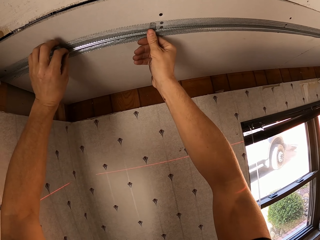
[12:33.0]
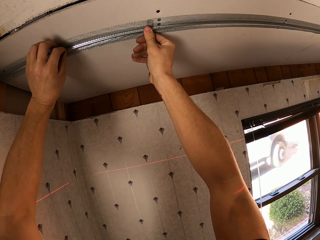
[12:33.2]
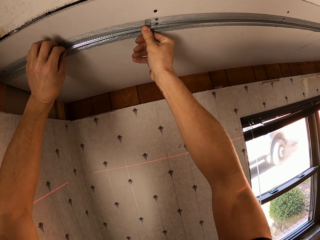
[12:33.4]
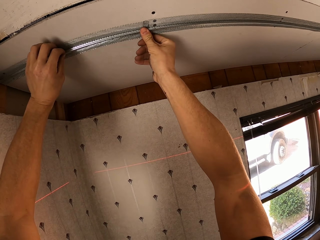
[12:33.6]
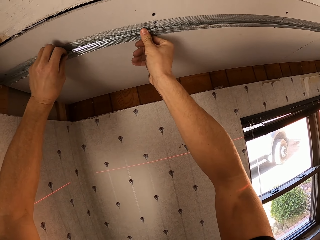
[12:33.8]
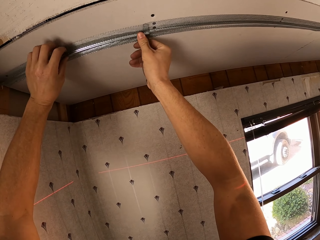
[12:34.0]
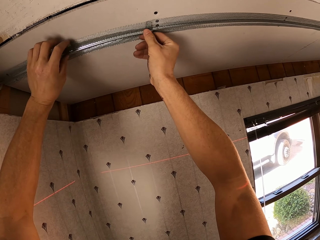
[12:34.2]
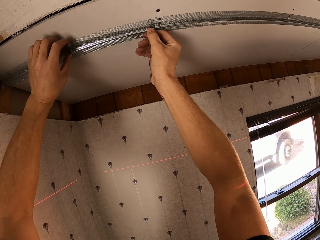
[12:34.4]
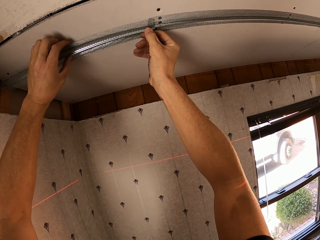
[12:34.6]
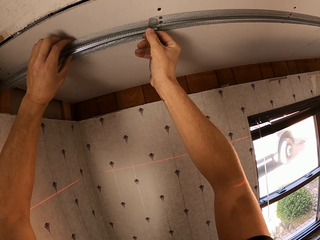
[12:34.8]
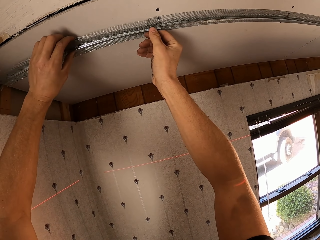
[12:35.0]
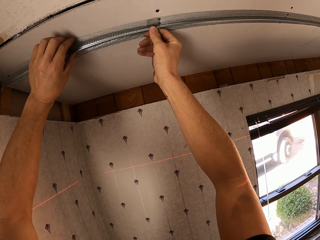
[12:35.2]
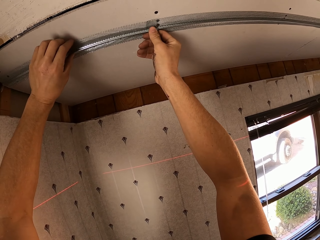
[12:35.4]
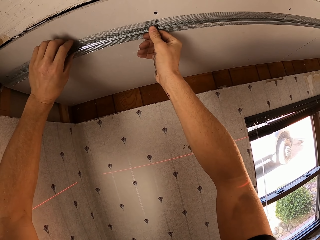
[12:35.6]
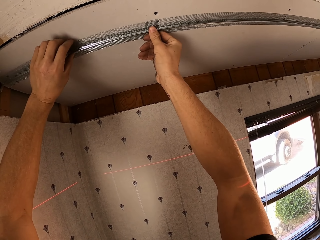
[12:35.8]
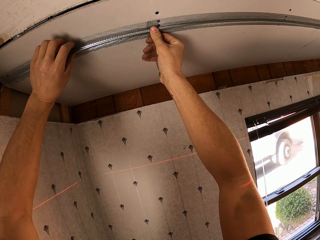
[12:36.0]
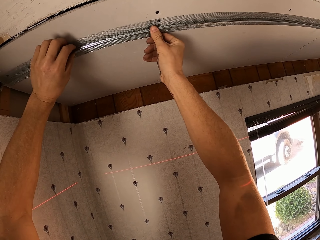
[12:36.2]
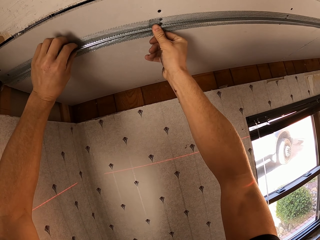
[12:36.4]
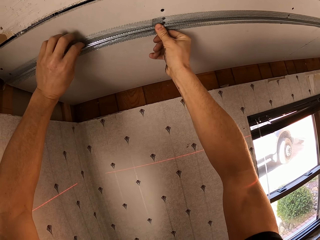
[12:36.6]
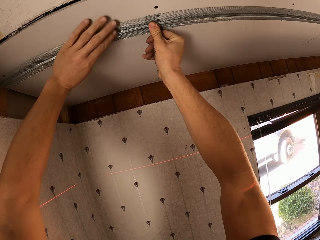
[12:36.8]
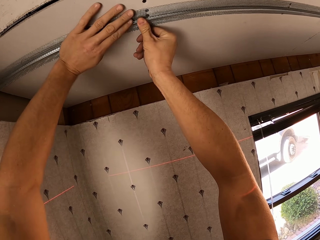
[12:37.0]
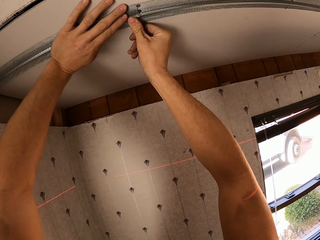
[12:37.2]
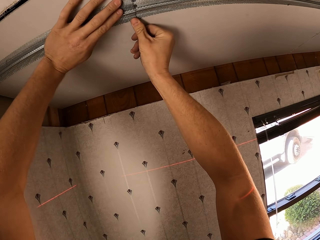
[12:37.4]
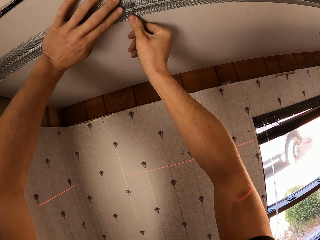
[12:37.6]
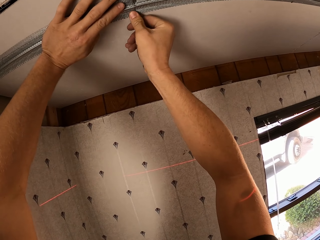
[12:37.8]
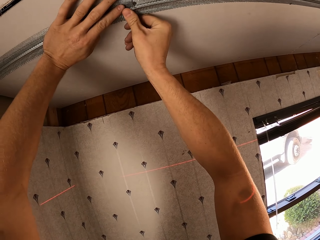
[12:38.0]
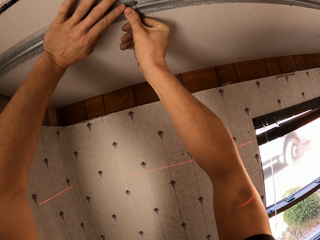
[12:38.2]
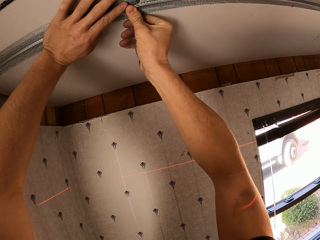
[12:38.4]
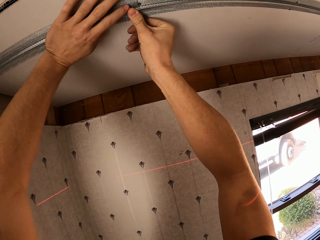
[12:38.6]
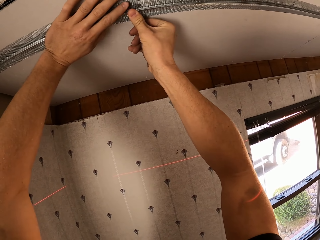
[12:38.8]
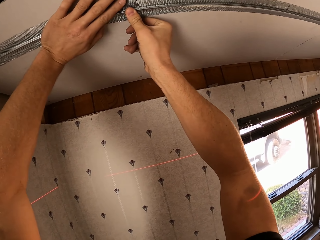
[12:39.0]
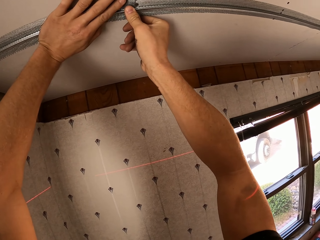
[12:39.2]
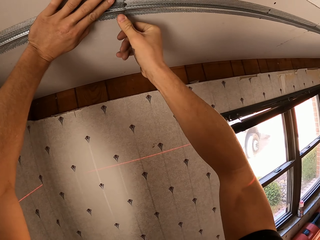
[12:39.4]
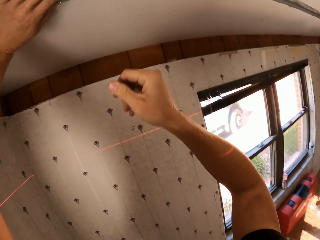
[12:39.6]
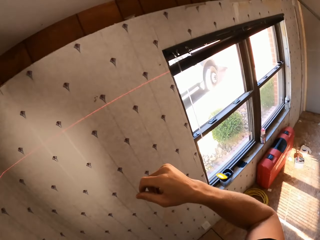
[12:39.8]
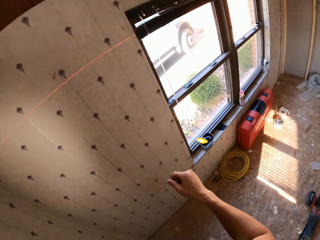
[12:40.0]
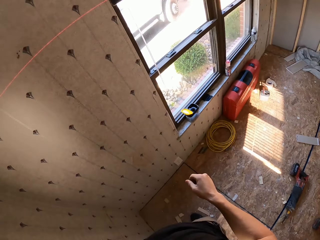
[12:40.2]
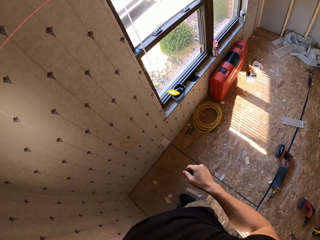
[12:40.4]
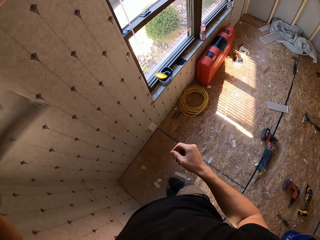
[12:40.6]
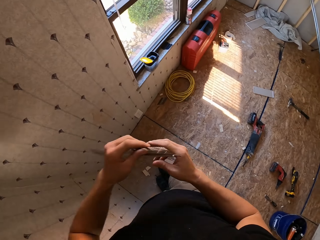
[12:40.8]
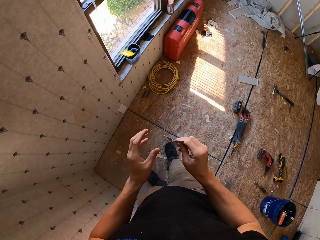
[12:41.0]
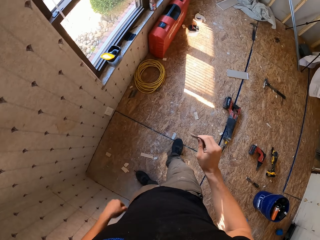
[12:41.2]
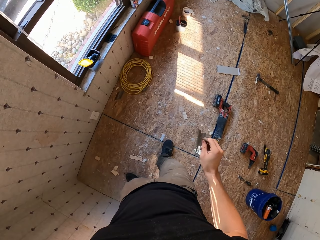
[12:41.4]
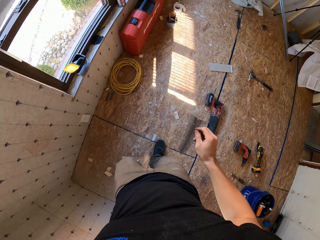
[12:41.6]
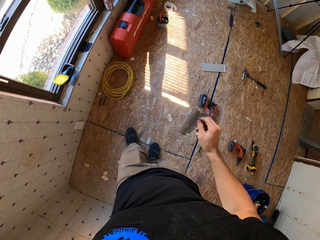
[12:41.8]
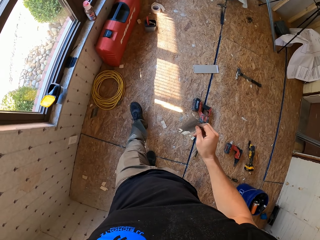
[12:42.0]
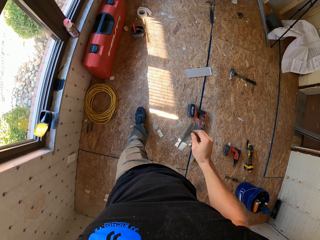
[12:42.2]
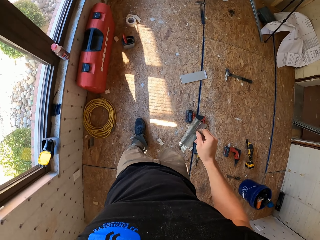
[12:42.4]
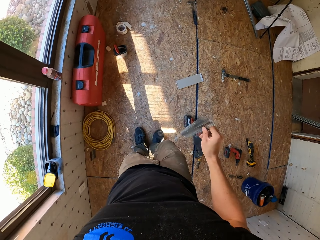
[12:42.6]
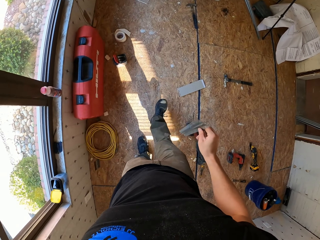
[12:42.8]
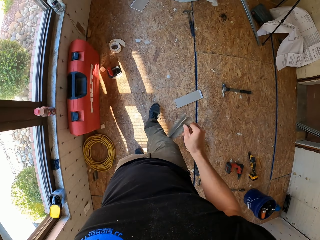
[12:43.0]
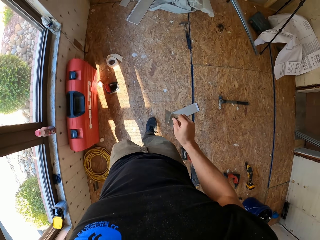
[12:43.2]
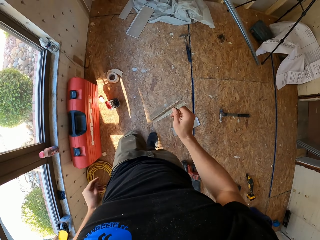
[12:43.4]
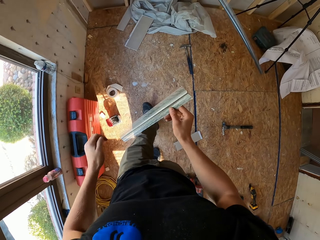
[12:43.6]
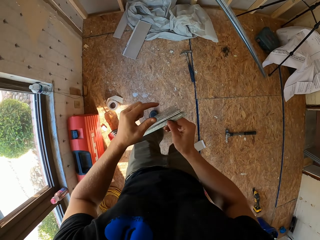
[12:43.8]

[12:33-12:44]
The camera wearer transfers the mesh piece to the right hand. They walk around in the room. They remove the stainless steel wire from the wall.

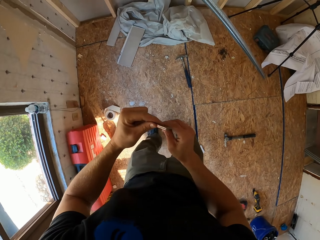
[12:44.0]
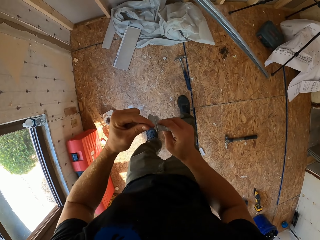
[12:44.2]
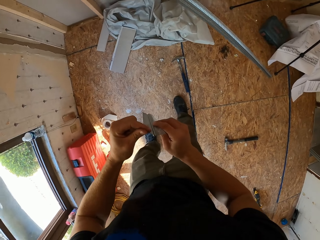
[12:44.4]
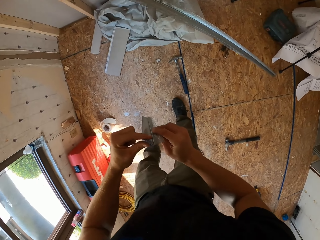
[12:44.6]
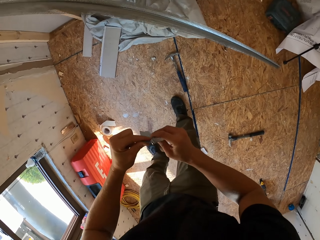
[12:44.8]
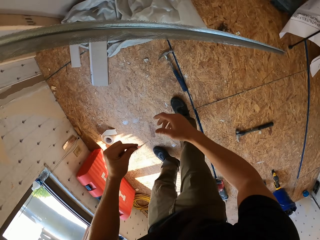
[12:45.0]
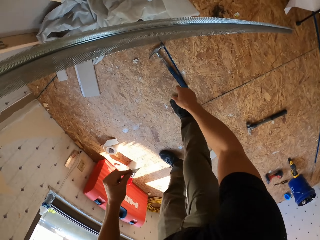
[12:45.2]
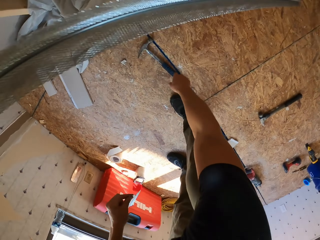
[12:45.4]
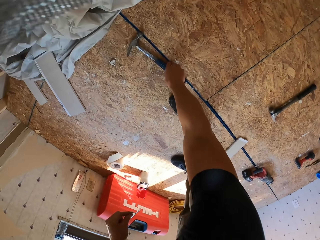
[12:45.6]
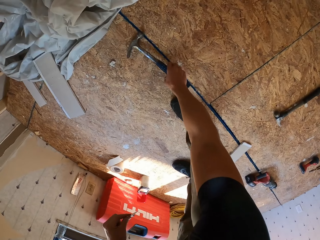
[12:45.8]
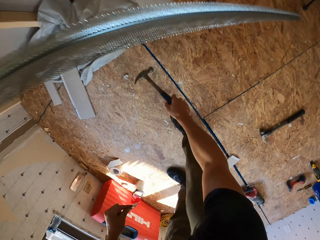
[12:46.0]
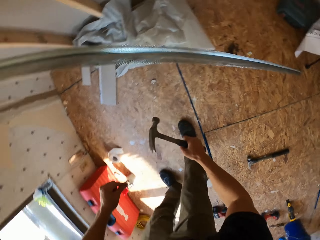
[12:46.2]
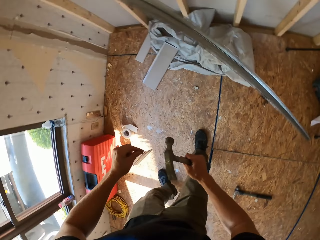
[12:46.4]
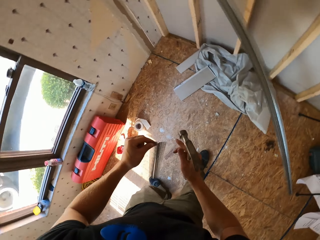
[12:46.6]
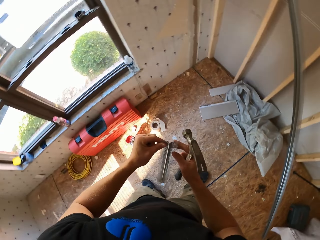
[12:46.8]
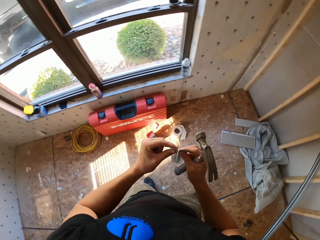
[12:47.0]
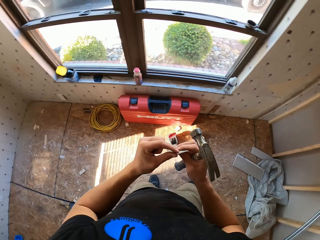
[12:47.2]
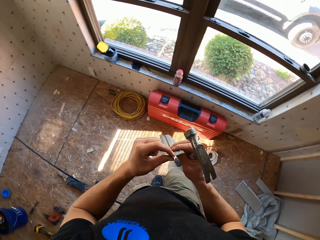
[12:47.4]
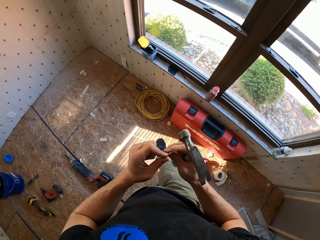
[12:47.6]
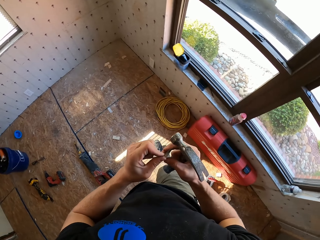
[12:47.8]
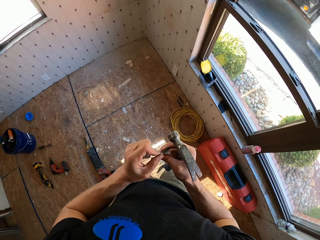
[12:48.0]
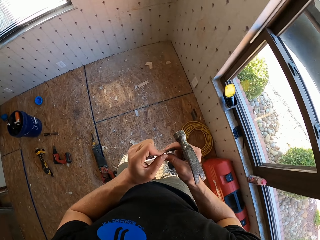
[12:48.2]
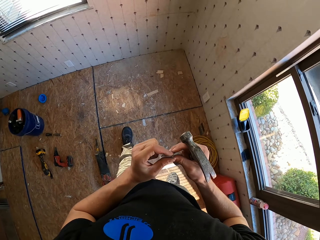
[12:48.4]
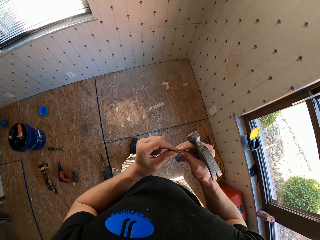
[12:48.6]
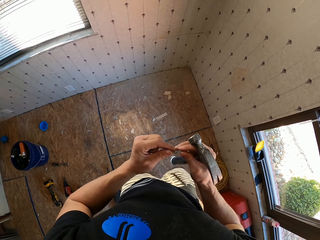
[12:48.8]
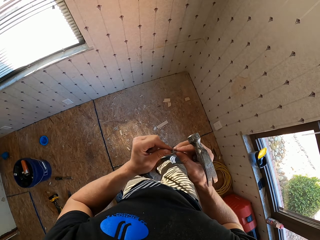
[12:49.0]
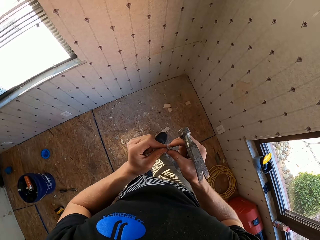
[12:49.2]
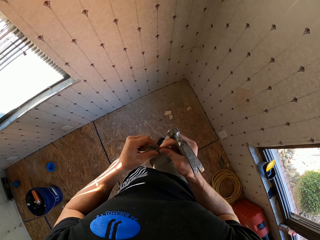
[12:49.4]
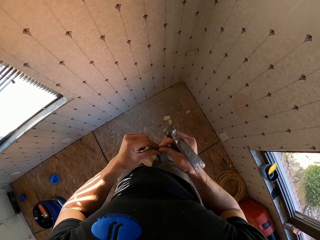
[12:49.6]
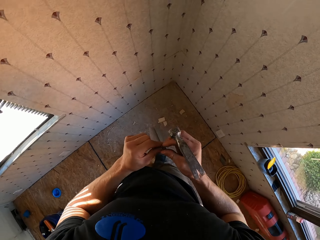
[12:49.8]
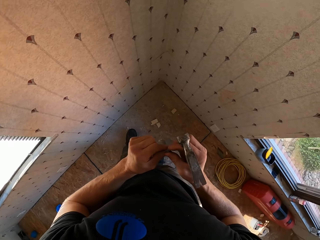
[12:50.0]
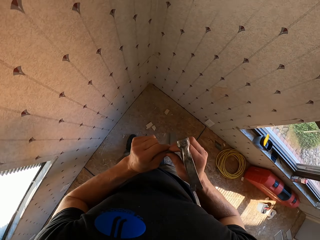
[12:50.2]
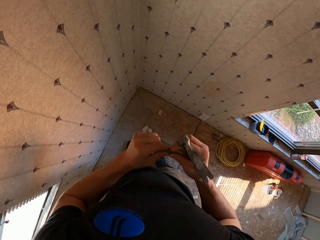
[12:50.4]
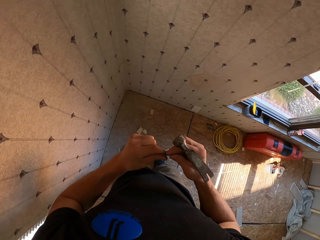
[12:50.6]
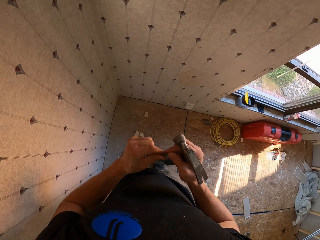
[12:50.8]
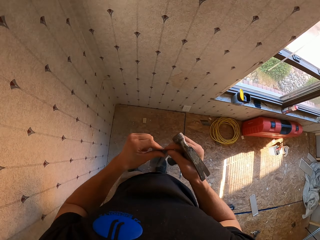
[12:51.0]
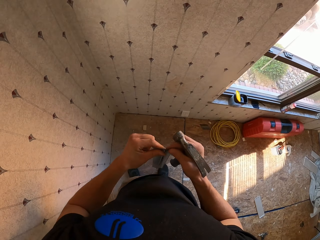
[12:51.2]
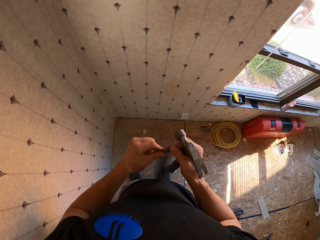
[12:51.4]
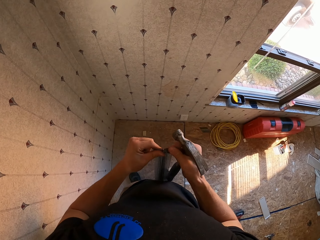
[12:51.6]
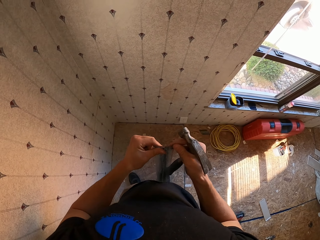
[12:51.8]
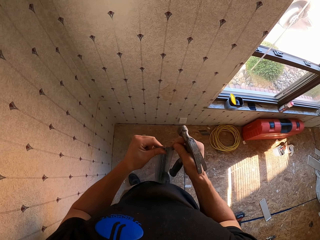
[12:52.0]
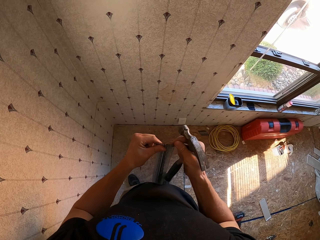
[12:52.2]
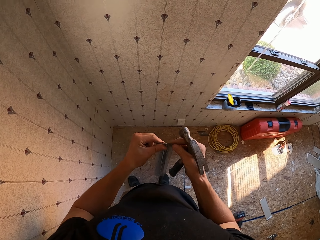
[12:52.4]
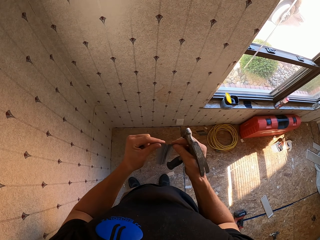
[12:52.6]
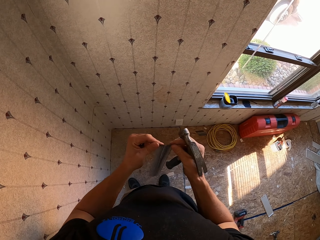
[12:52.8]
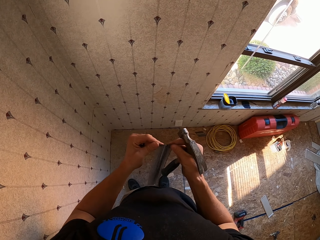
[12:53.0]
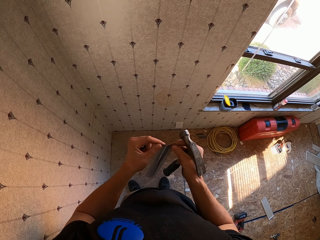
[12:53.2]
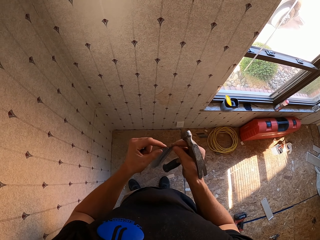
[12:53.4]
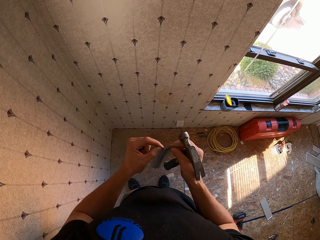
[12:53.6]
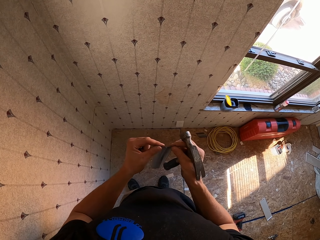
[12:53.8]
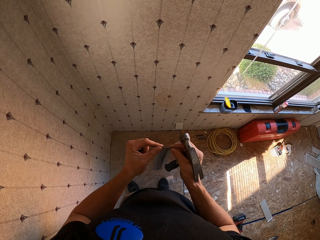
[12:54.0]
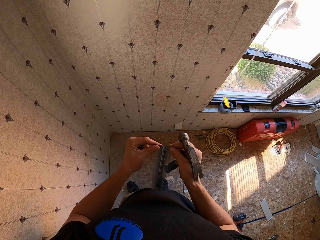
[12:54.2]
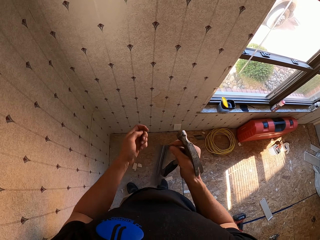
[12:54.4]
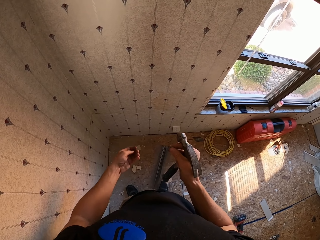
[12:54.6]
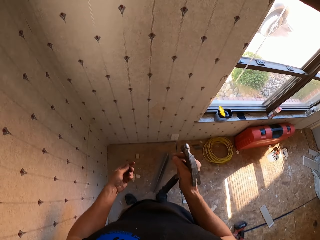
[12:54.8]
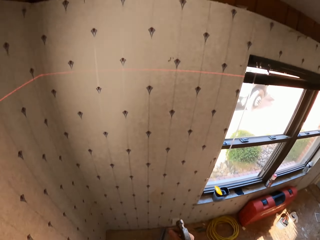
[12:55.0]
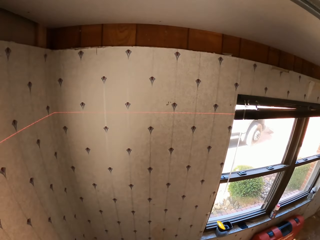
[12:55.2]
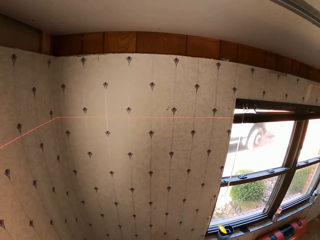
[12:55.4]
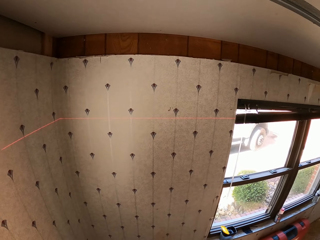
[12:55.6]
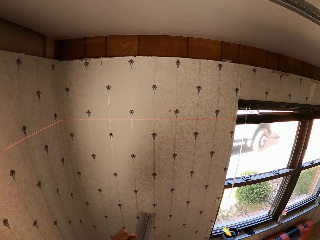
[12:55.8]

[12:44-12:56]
The camera wearer walks in the room. They transfer the mesh piece to the left hand. They pick up a hammer from the floor. They adjust the mesh piece. They walk around in the room.
